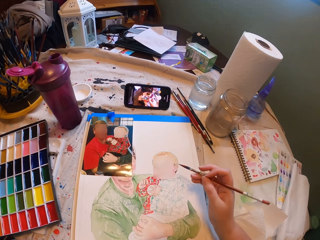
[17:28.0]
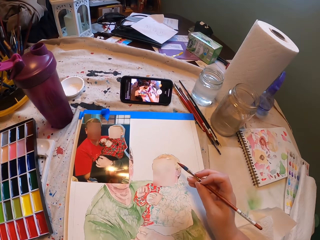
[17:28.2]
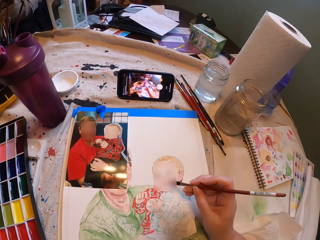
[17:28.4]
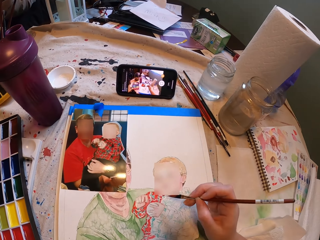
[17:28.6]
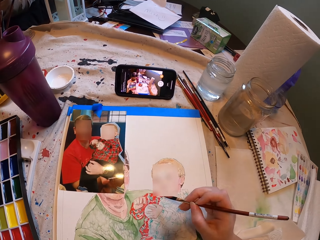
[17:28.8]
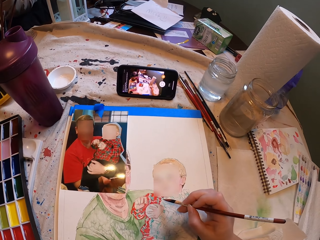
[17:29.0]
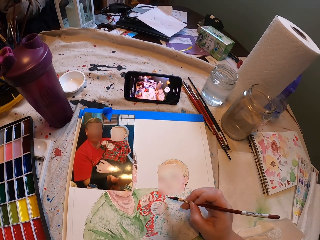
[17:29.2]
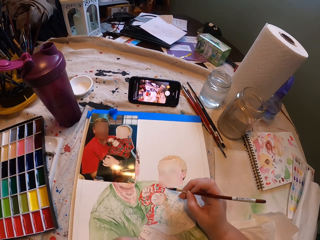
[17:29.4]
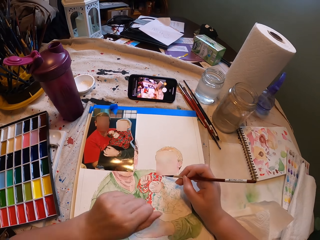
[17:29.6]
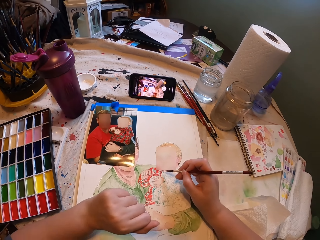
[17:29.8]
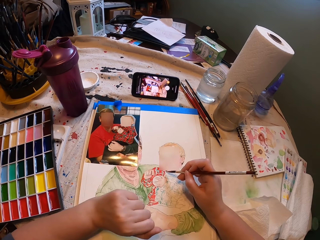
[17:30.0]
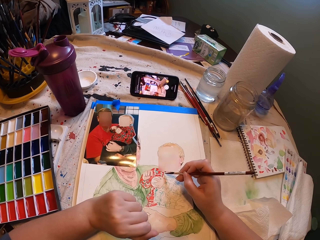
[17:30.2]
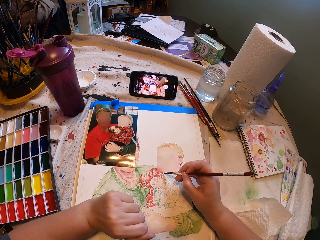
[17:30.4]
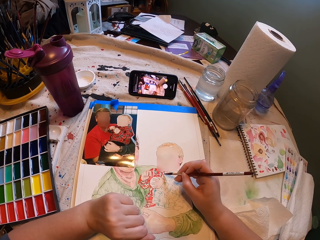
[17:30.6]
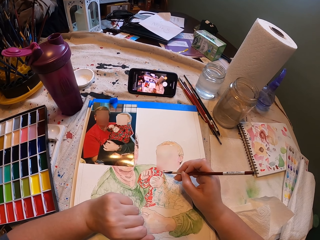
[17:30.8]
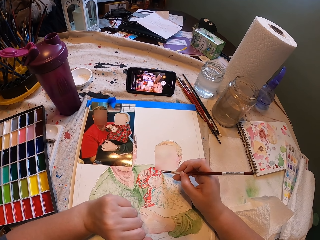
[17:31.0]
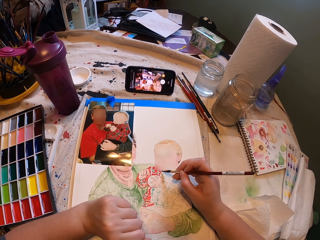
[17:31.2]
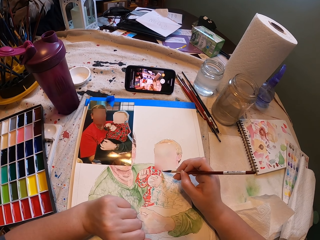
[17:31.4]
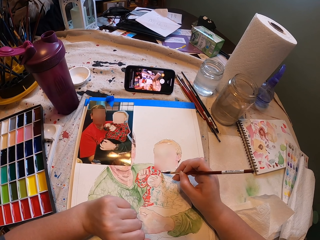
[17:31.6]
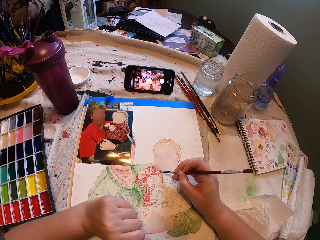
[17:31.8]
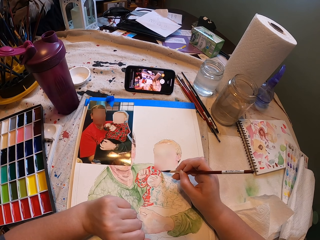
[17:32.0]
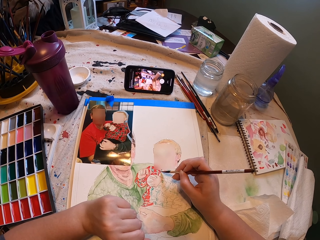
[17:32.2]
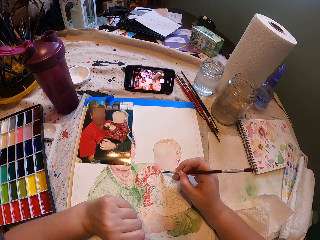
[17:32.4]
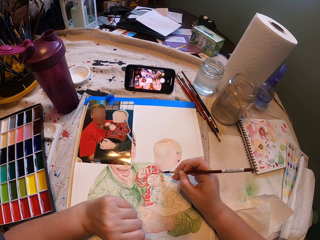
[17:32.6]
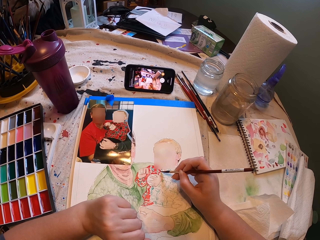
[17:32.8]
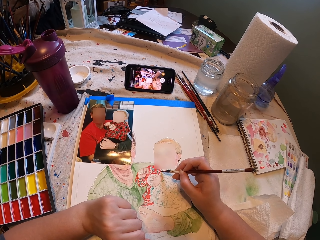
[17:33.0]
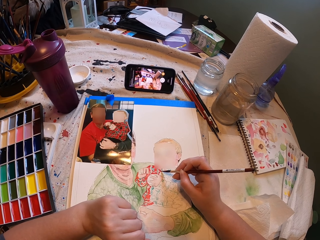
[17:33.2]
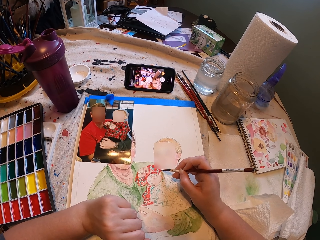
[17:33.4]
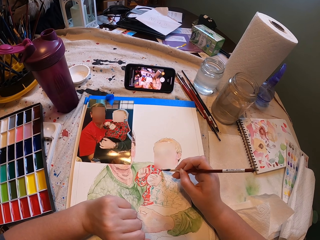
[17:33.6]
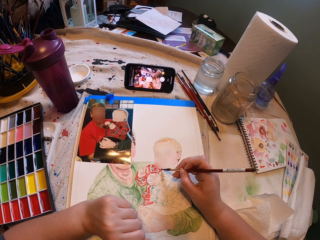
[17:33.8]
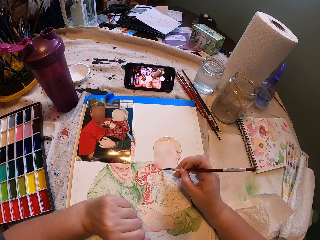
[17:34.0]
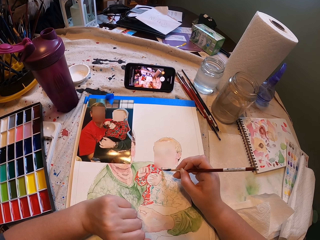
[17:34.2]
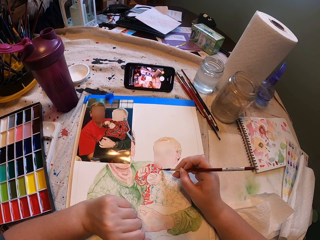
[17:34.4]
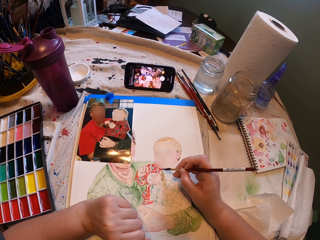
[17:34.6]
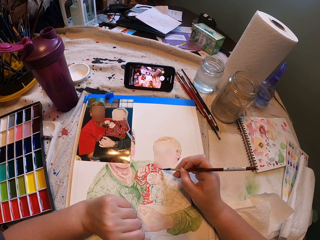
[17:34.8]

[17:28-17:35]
The camera wearer draws on the white art paper with the drawing brush.

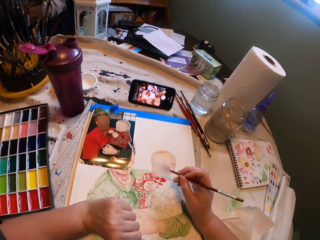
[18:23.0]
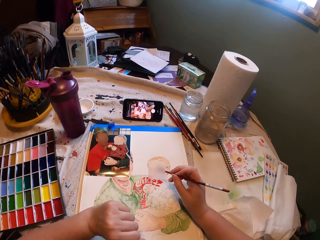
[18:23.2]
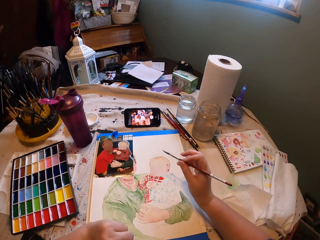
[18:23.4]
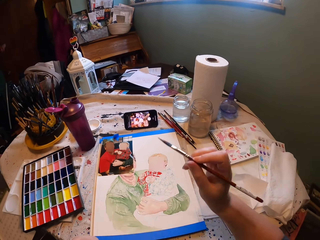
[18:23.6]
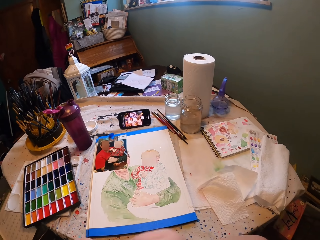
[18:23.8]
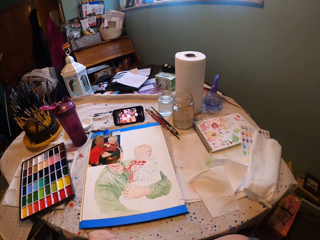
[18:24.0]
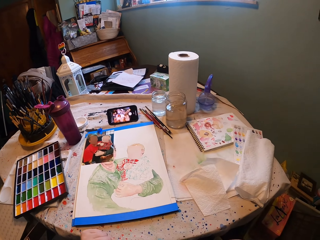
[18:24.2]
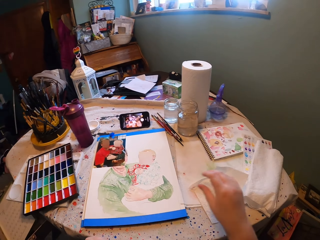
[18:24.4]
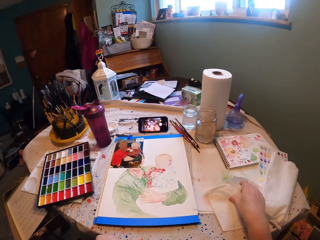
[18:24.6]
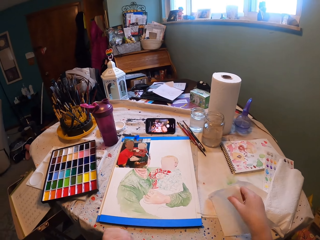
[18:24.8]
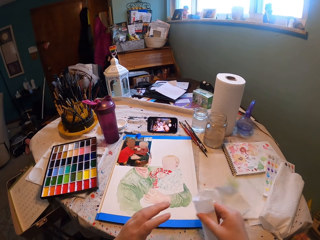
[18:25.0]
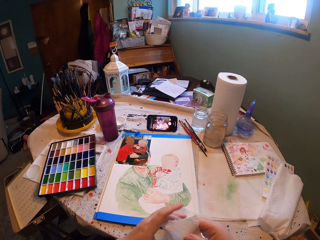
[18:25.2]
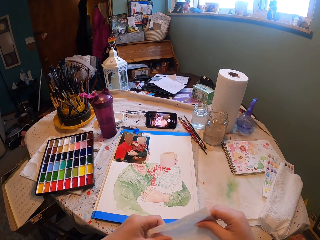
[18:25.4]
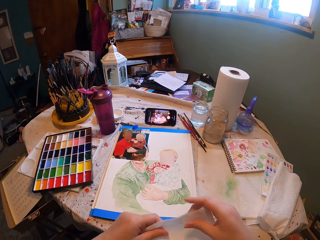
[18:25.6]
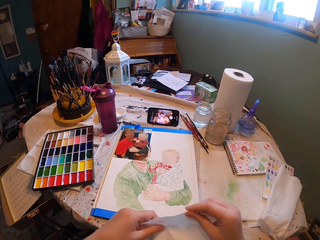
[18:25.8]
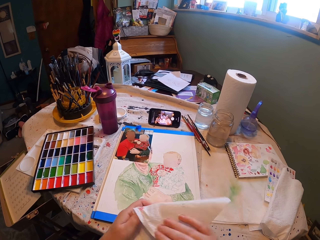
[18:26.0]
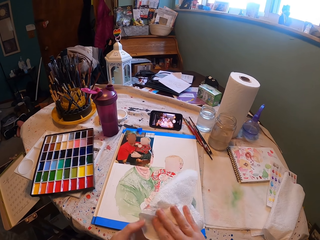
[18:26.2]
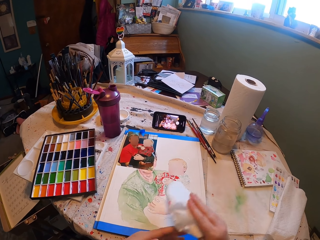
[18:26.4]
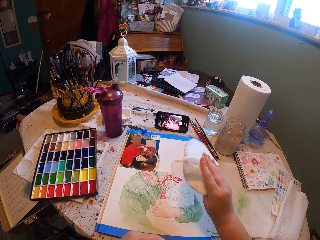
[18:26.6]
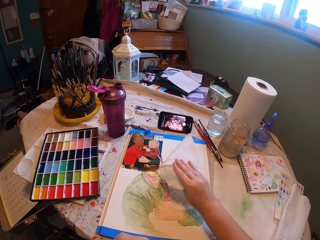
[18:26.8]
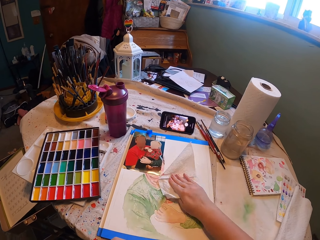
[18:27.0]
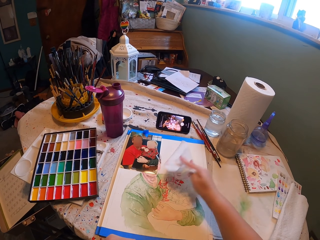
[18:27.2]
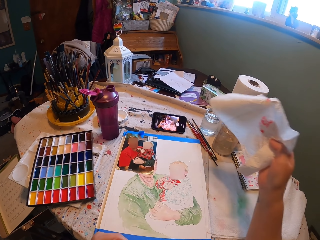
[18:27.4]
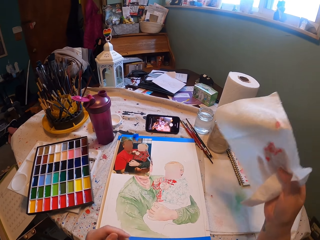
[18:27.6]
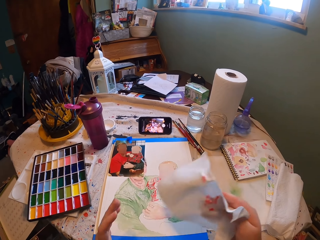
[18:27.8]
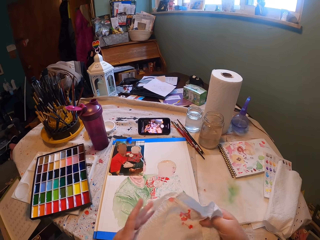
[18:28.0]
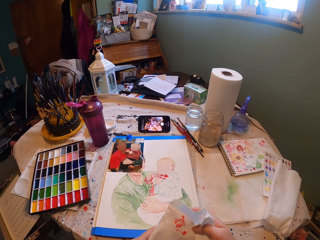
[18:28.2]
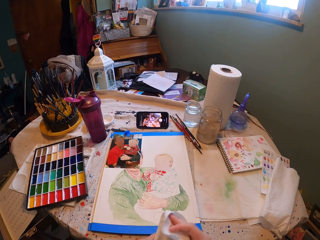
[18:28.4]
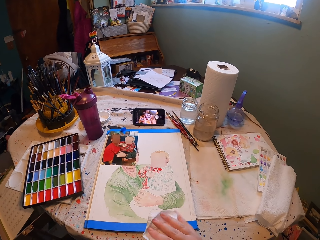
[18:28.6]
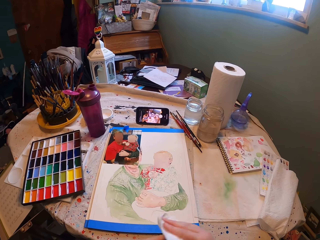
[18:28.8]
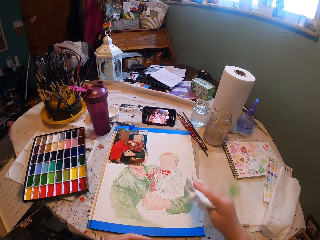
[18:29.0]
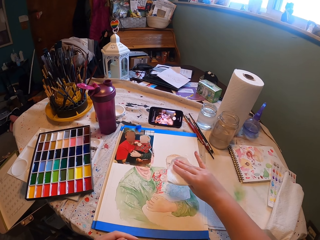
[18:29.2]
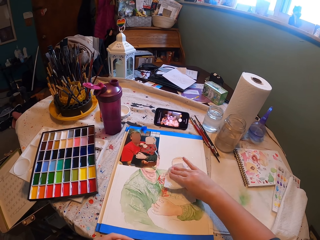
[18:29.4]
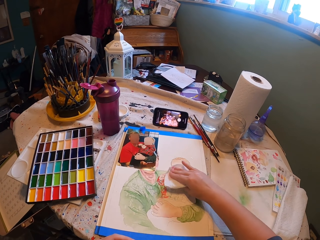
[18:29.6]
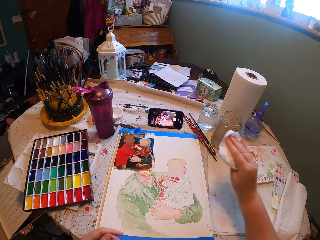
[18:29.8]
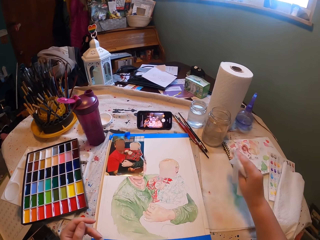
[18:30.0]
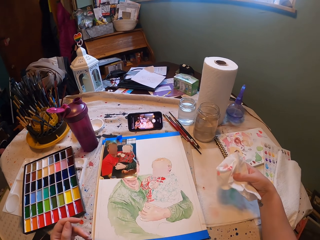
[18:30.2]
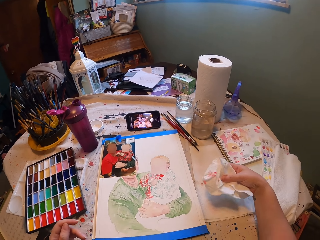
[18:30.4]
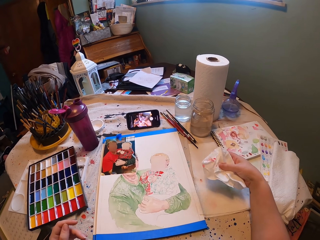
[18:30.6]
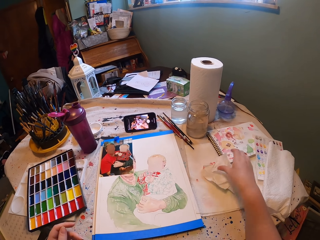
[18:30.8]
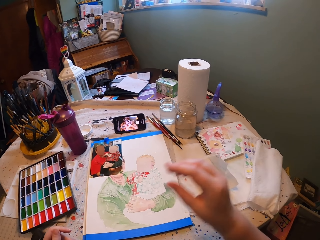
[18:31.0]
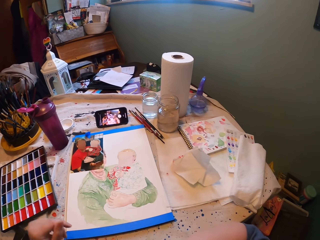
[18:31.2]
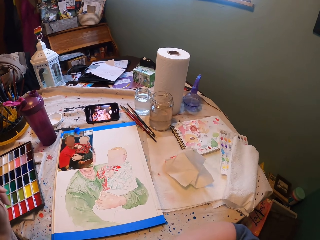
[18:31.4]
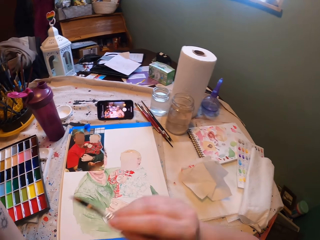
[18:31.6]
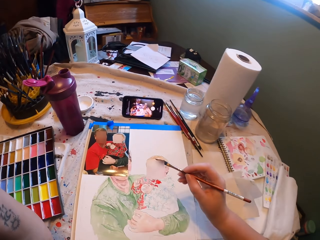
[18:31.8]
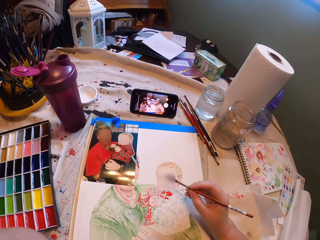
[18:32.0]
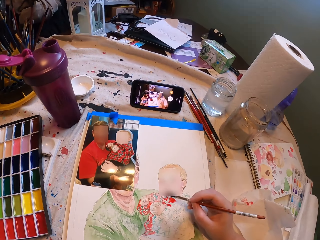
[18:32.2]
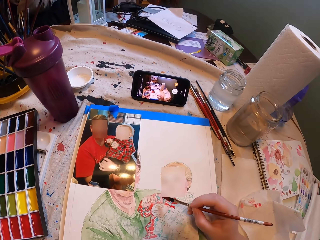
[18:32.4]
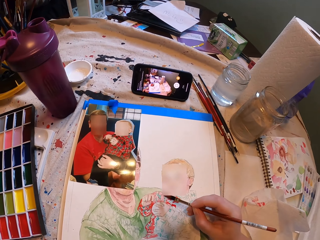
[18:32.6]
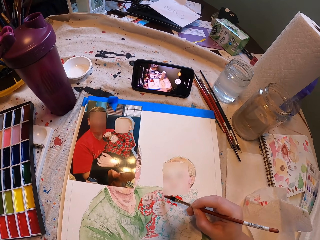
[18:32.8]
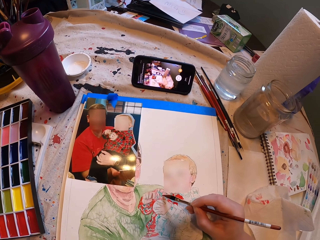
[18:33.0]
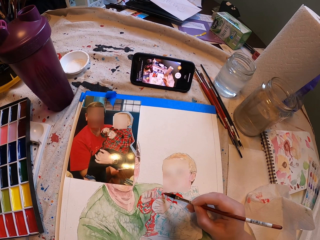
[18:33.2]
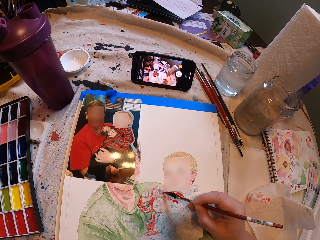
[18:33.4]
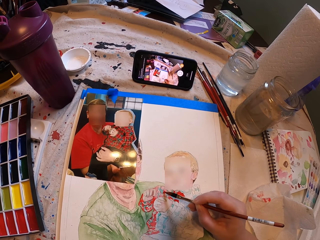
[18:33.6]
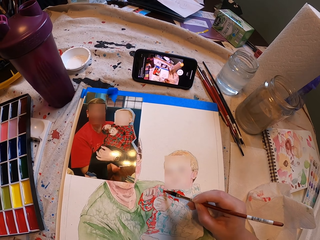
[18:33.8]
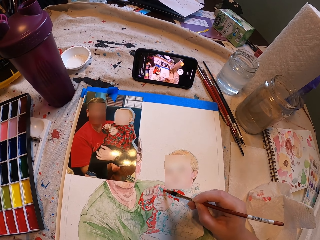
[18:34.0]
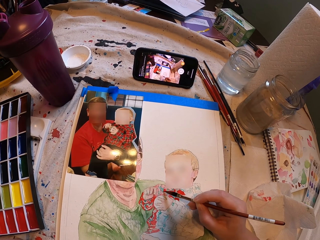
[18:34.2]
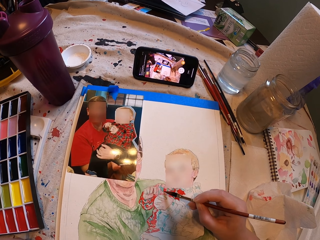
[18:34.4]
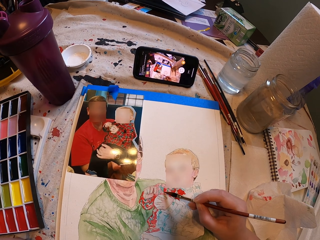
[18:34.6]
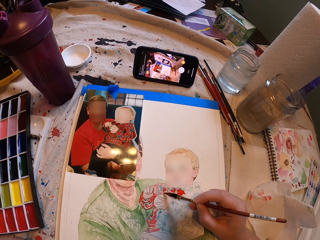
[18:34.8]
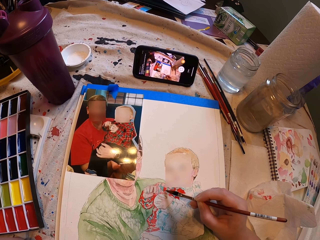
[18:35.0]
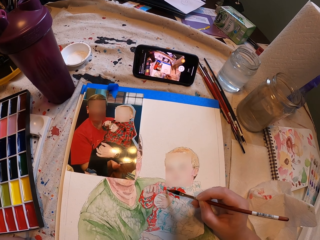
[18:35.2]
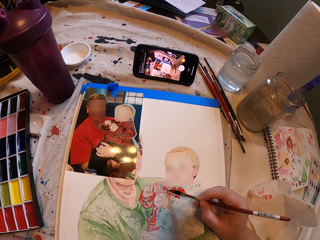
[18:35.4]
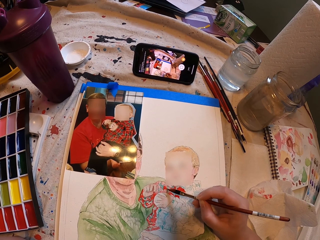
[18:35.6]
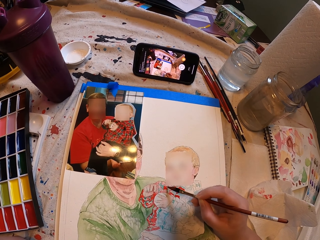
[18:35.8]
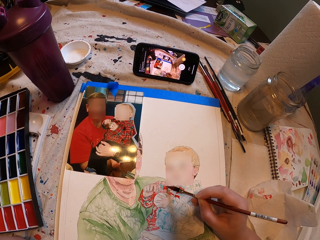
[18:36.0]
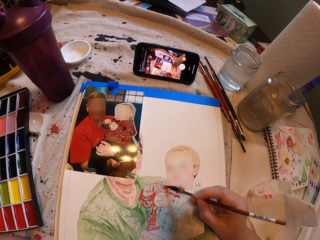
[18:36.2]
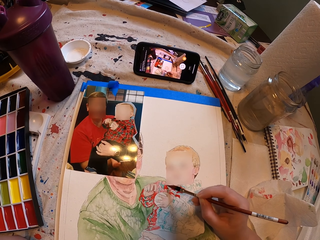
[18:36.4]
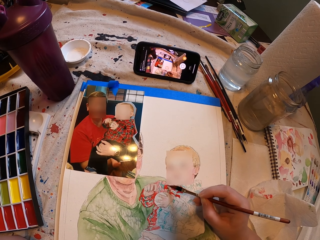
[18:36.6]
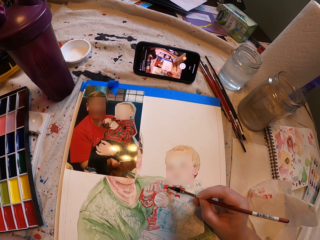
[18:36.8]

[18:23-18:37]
The camera wearer picks up a paper towel. They fold the paper towel. They pat the painting. They fold the paper towel. They pat the painting. They put the paper towel on the table. They paint on the paper with a drawing brush.
